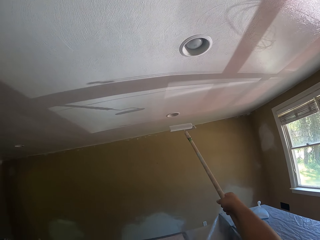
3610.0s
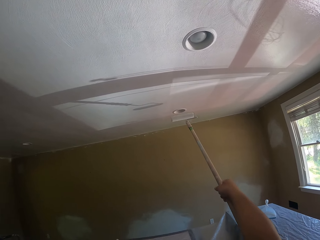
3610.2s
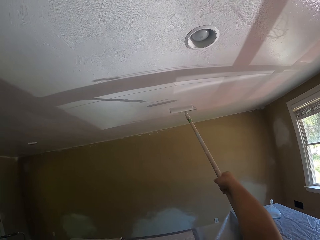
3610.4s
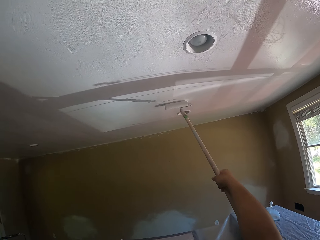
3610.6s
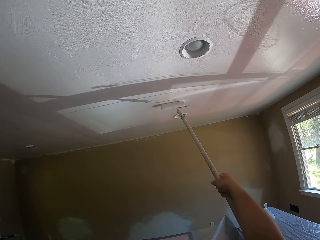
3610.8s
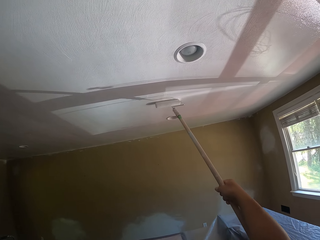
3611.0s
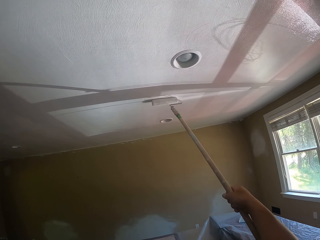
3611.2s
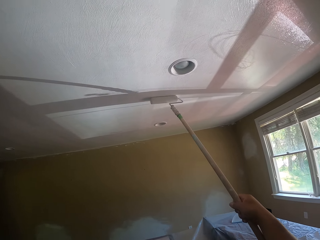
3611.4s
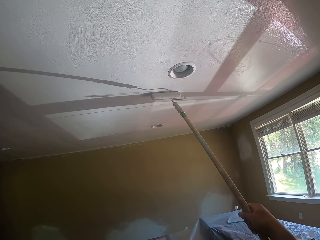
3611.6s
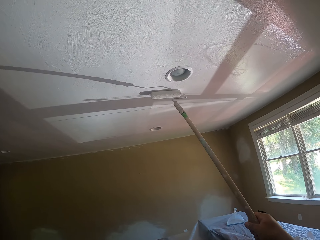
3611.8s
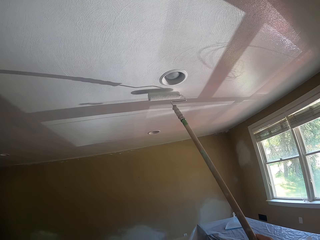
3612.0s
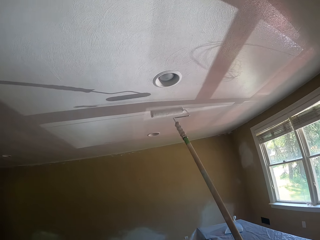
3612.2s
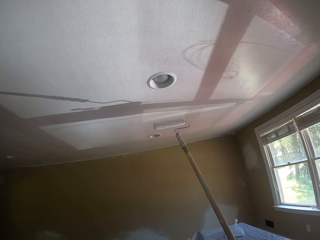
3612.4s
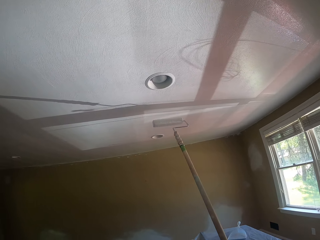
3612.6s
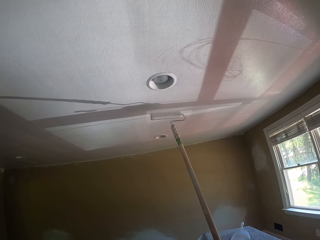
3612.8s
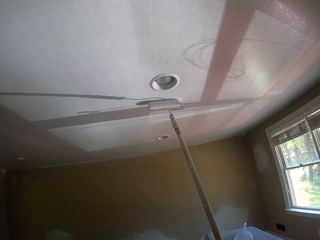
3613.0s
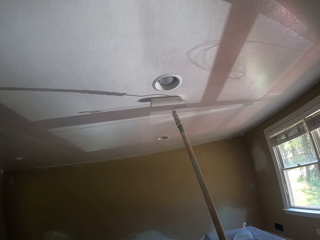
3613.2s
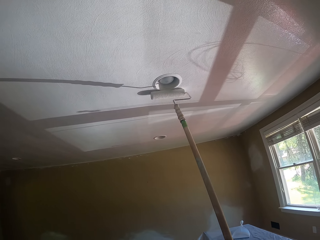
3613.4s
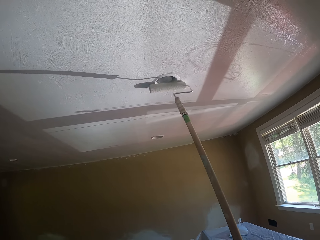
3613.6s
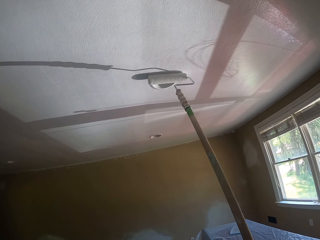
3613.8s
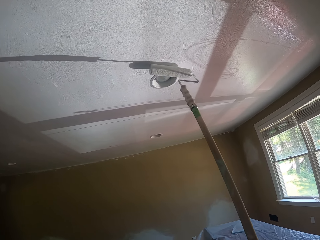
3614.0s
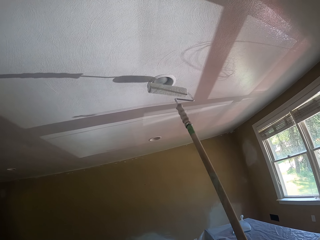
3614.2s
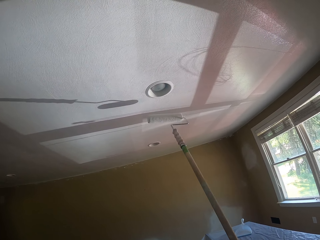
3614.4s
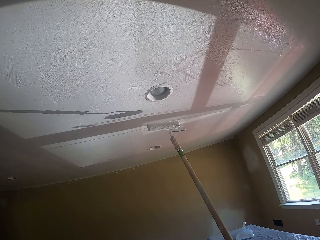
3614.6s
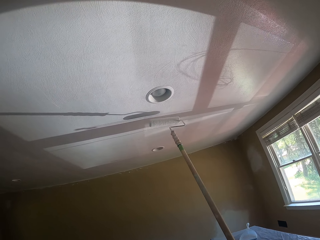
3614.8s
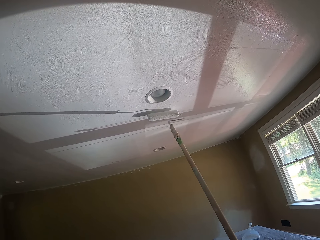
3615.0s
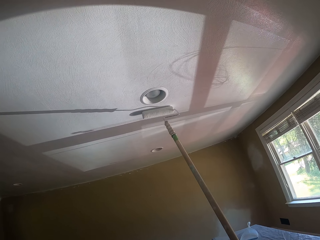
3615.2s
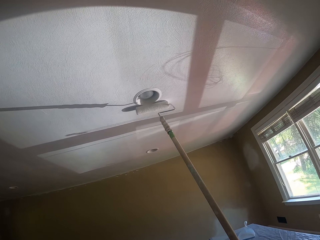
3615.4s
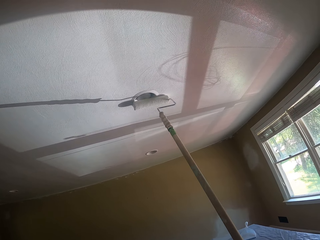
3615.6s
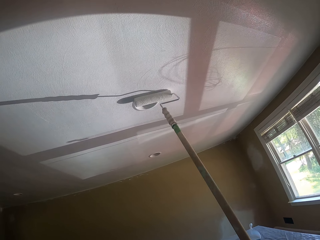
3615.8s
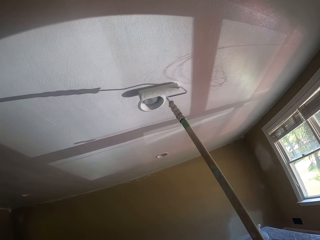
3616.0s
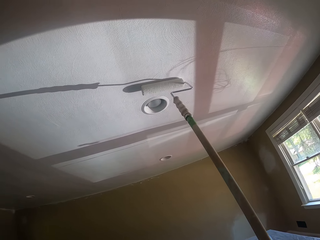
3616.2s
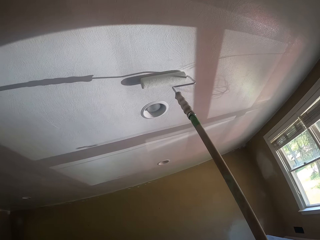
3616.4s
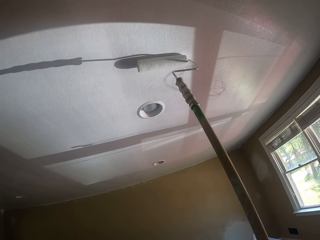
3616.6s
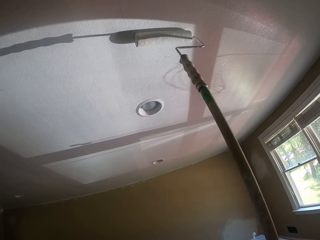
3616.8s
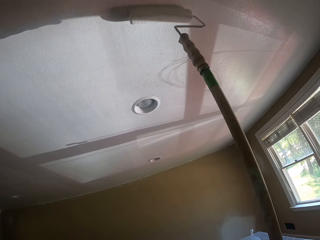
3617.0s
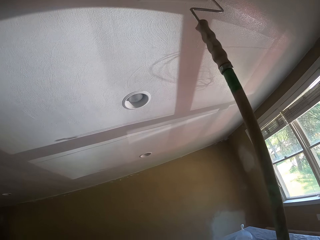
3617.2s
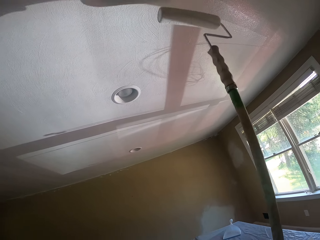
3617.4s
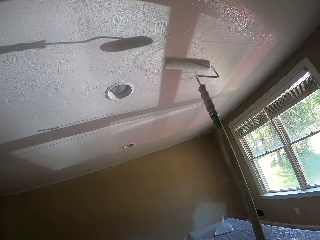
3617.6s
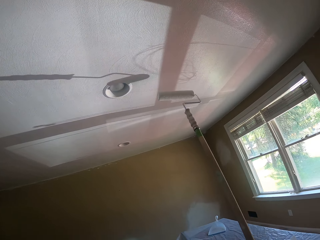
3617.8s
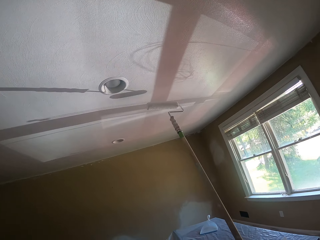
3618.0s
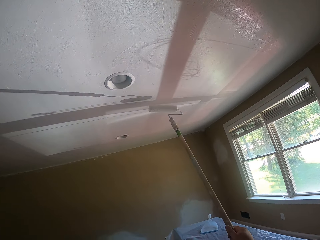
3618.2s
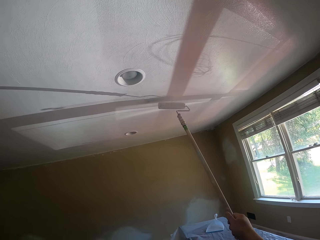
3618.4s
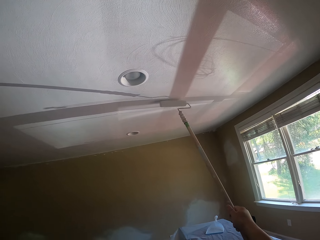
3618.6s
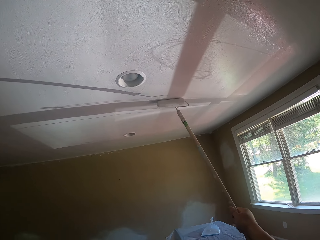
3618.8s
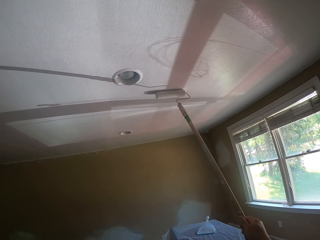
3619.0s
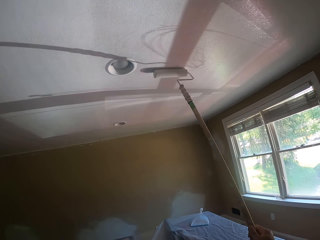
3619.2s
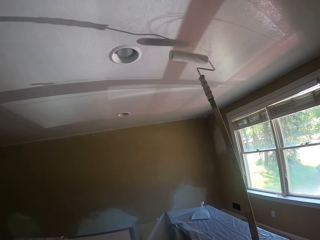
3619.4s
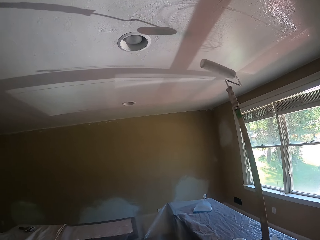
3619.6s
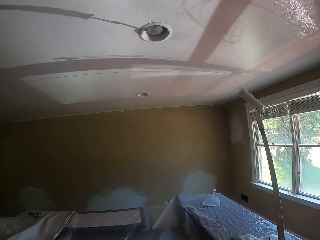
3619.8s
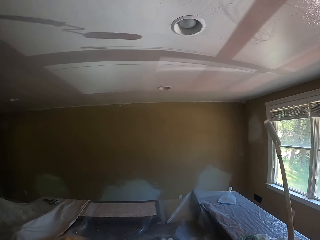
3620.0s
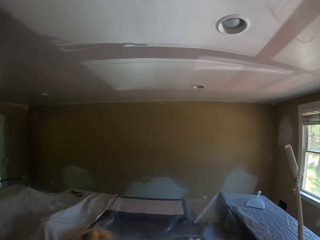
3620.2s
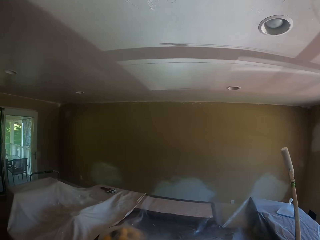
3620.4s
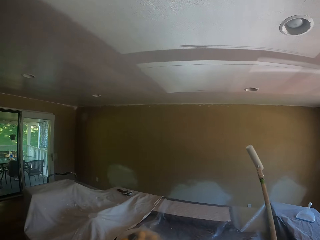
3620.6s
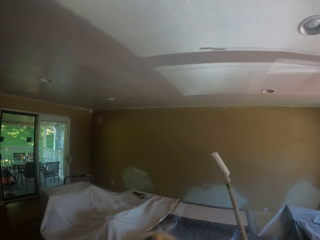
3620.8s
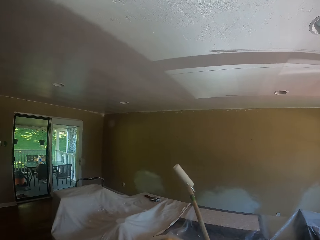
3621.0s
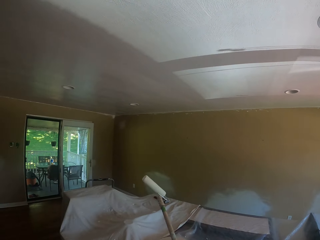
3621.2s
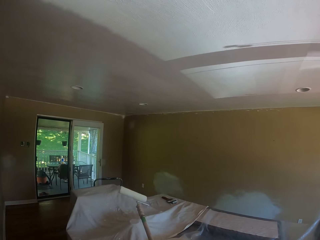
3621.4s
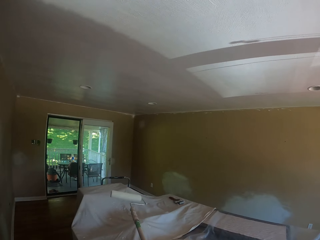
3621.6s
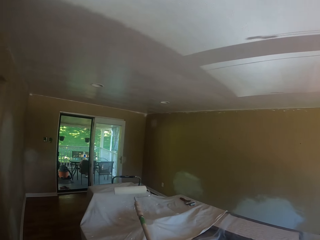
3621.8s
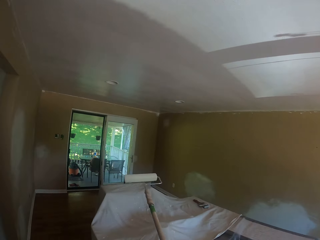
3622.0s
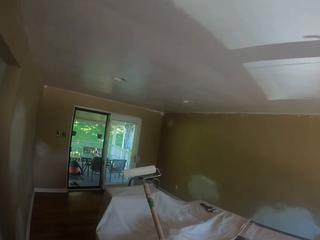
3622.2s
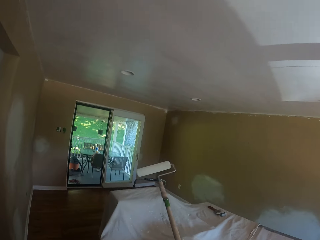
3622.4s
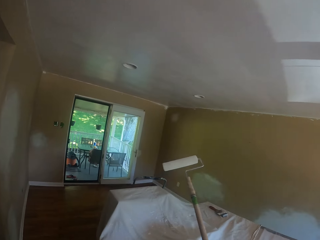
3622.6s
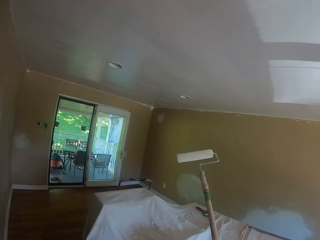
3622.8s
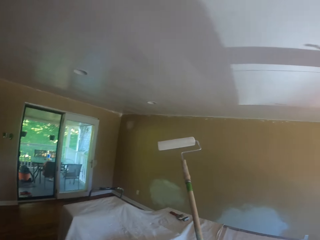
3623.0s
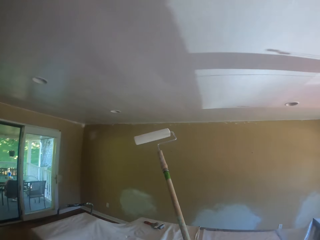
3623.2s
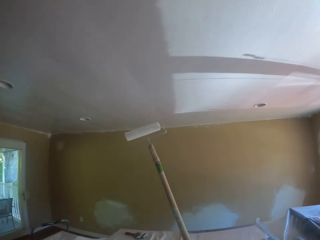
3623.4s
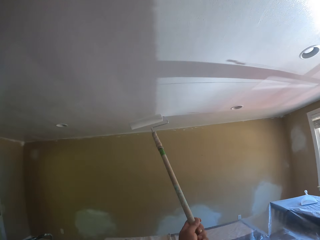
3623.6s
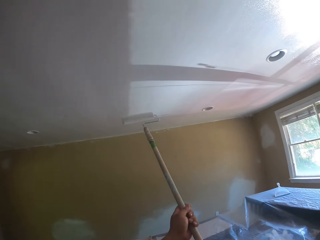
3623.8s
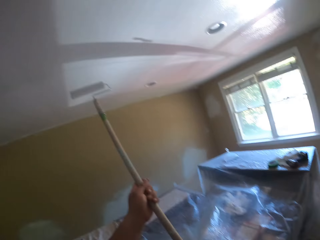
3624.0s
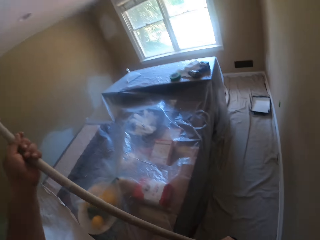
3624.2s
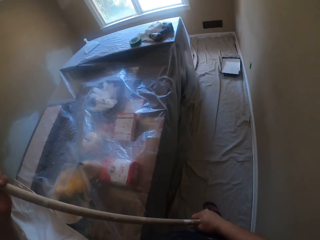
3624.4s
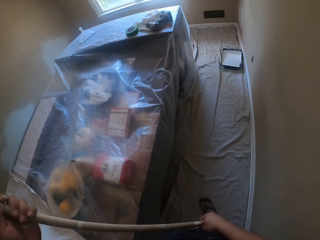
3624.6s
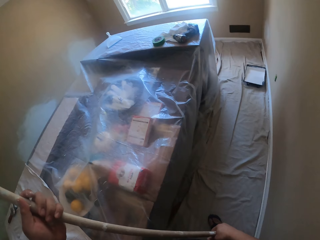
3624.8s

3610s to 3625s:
The camera wearer paints the ceiling with the paint roller repeatedly. They withdraw the paint roller from the ceiling. They move the paint roller towards the ceiling.

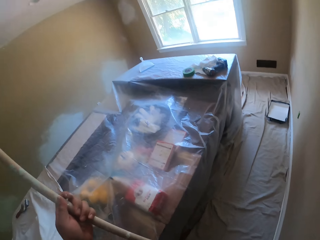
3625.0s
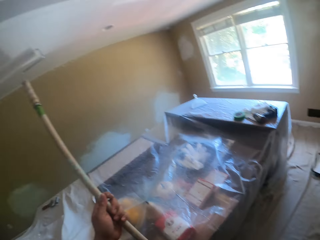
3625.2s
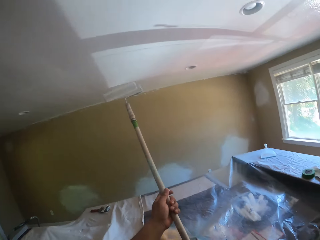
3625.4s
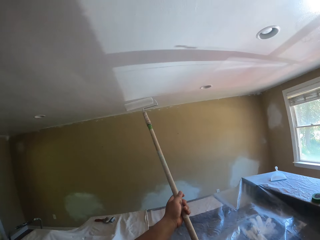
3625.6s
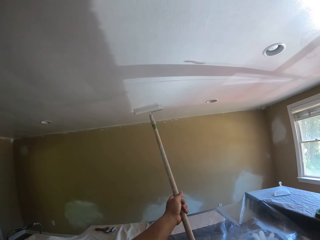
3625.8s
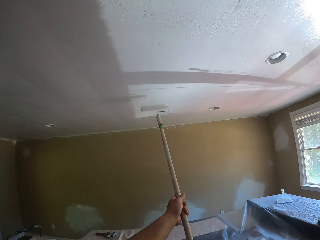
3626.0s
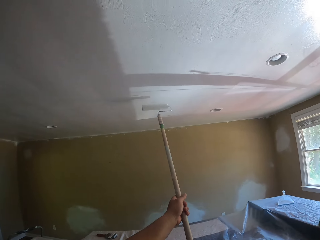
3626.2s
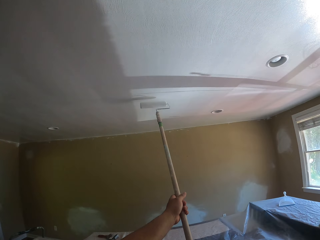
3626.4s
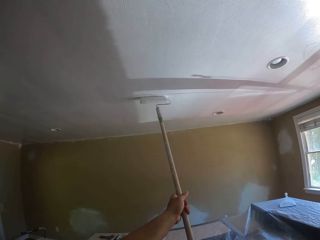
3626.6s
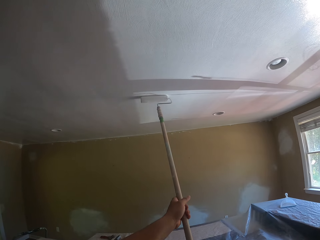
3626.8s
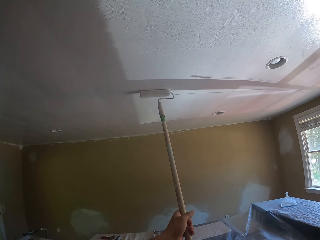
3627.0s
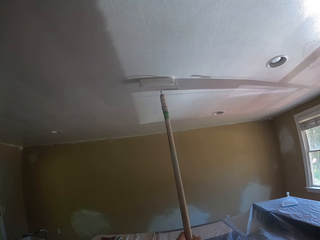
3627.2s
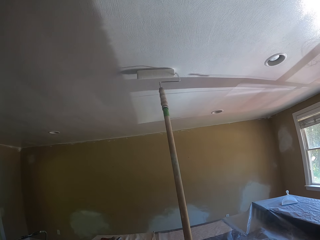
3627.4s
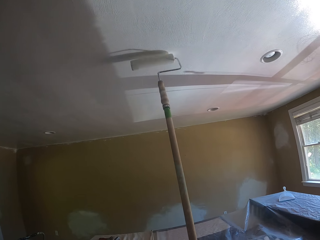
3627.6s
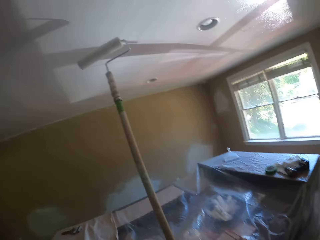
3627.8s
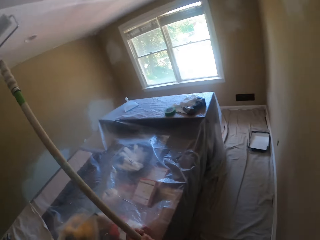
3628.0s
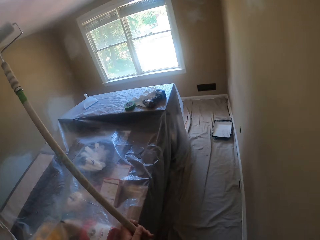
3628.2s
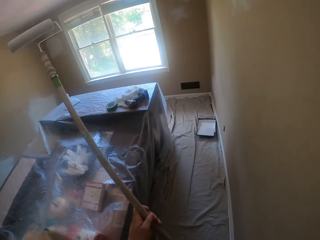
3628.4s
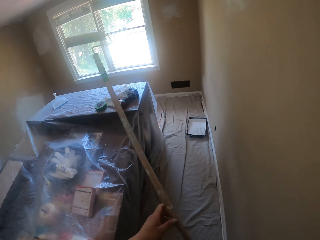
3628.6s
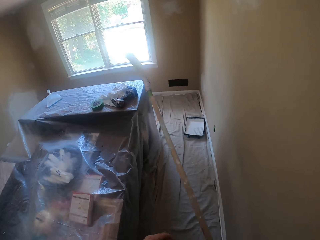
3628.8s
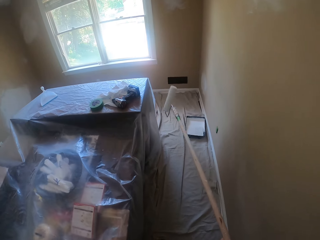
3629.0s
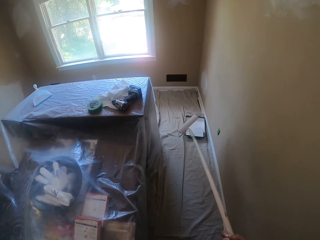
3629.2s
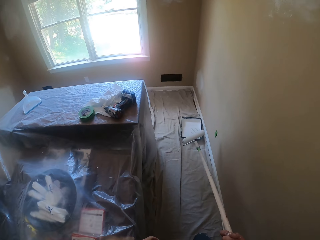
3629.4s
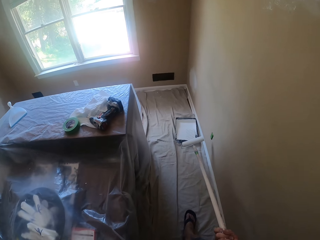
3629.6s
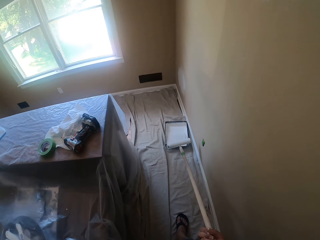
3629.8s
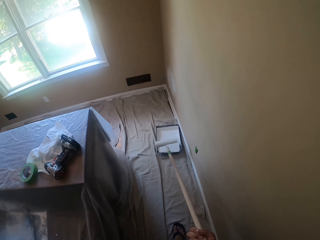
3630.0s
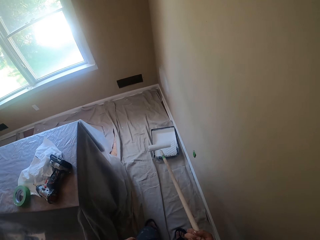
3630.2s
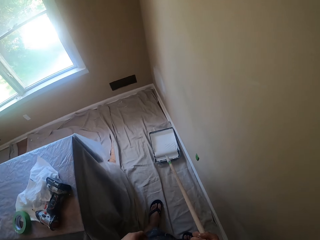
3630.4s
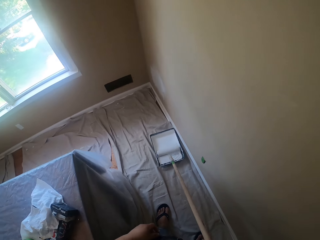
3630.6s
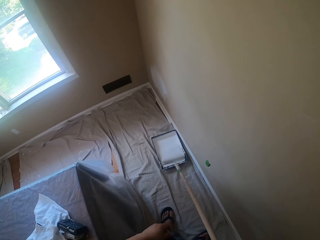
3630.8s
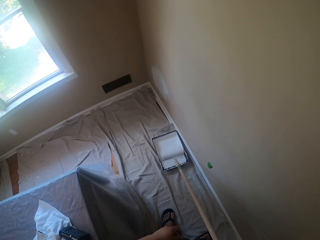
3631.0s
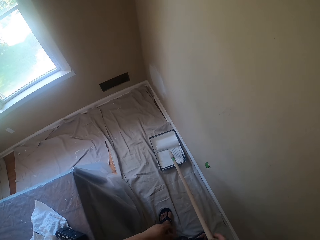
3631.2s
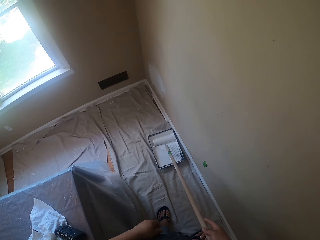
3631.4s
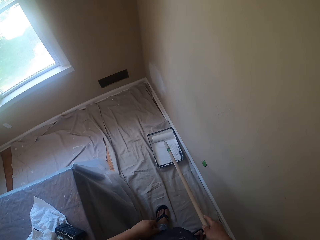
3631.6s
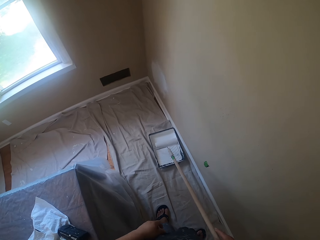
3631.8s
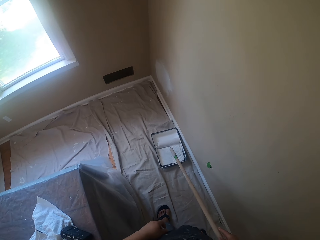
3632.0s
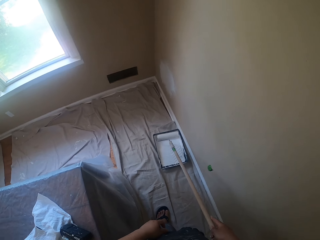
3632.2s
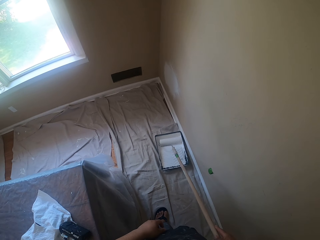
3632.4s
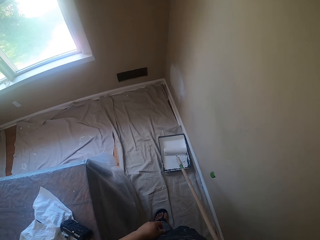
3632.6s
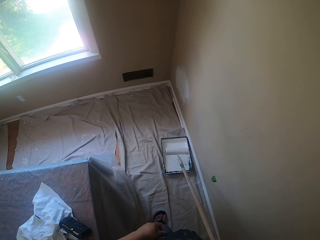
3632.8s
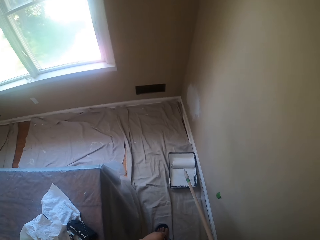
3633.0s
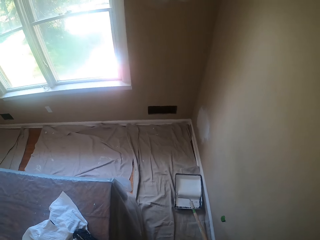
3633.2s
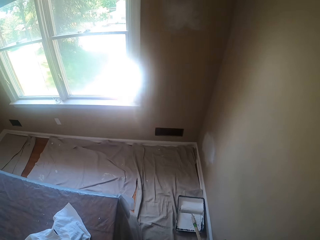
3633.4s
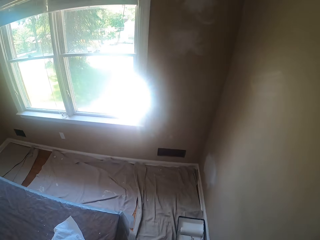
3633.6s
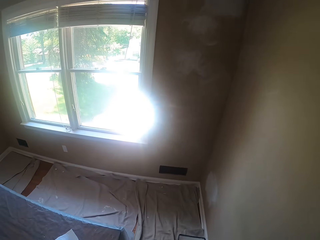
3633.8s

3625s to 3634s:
The camera wearer paints the ceiling white with the paint roller. They withdraw the paint roller from the ceiling. They move the paint roller towards the white paint inside a paint tray. They roll the paint roller in the white paint inside the paint tray. They put the paint roller in the paint.
